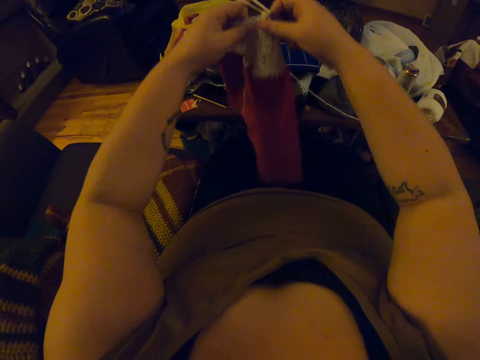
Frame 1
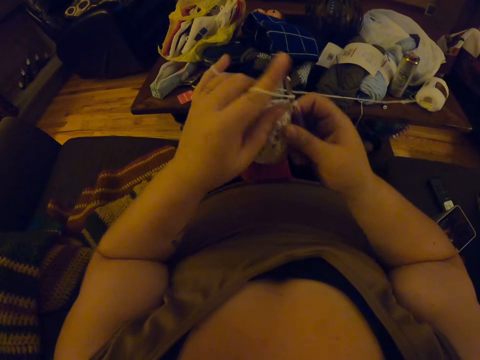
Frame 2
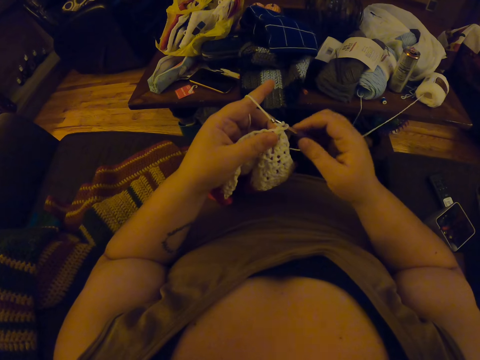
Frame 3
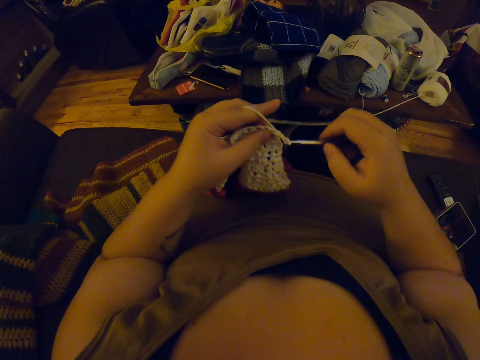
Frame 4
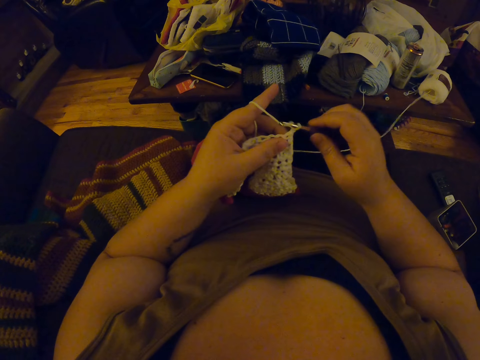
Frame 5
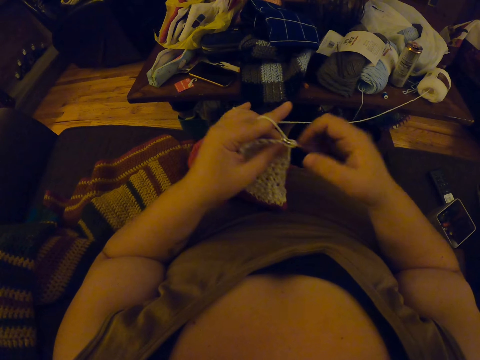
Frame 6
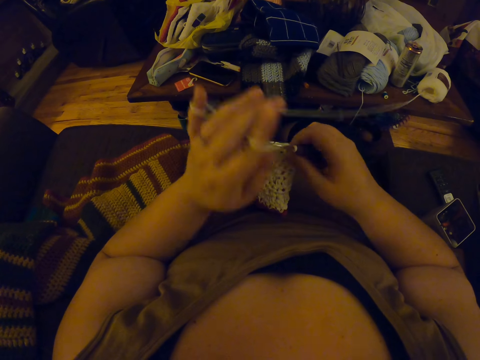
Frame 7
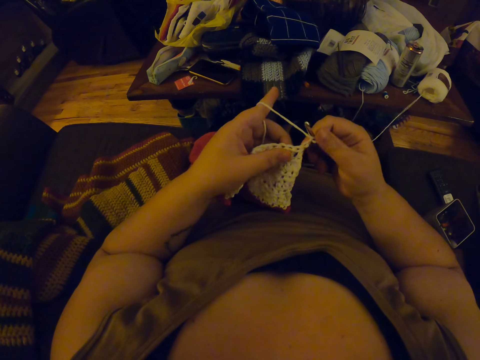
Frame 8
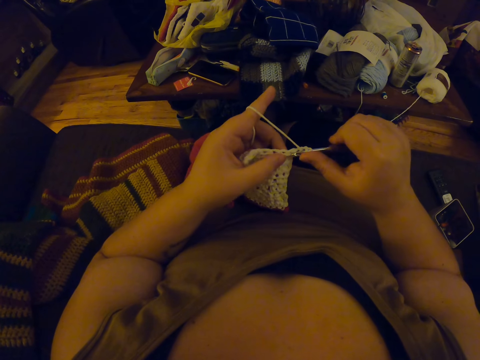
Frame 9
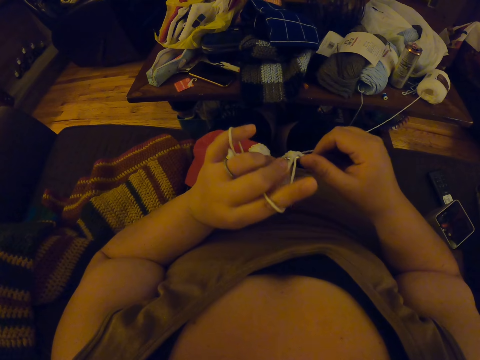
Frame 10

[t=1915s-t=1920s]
The camera wearer crochets with the yarn.

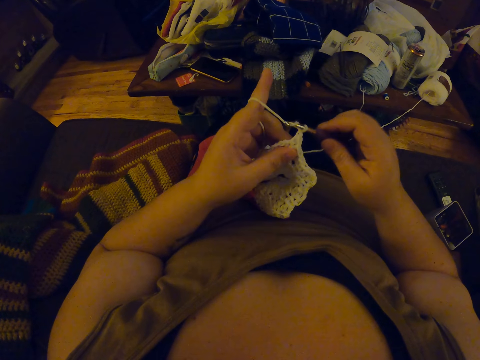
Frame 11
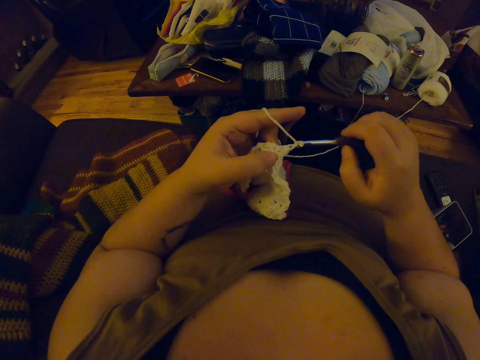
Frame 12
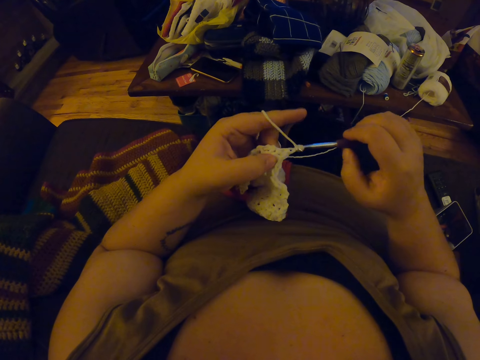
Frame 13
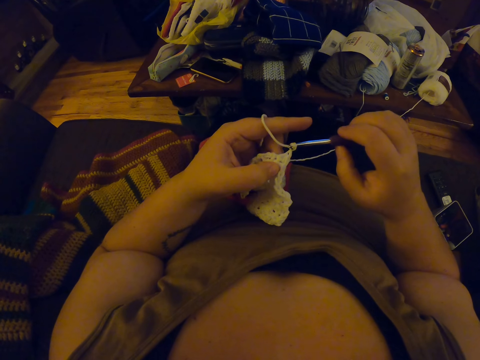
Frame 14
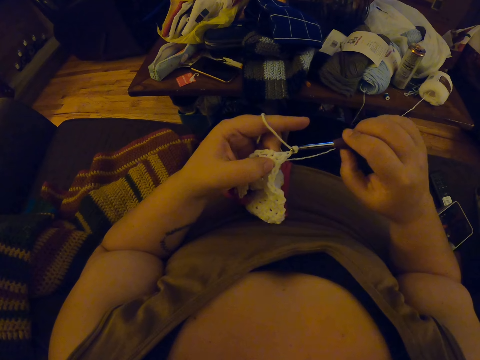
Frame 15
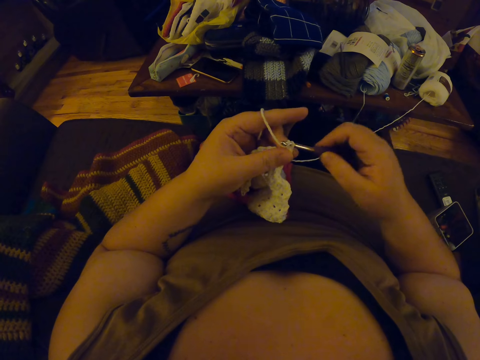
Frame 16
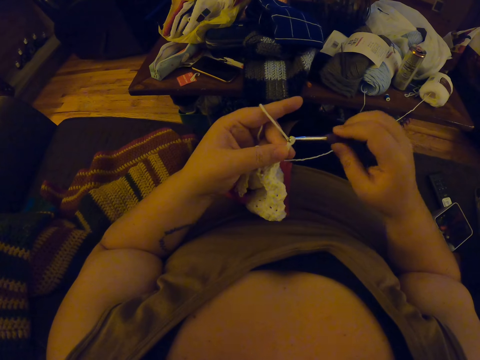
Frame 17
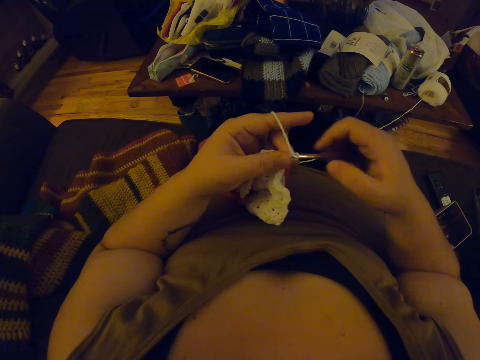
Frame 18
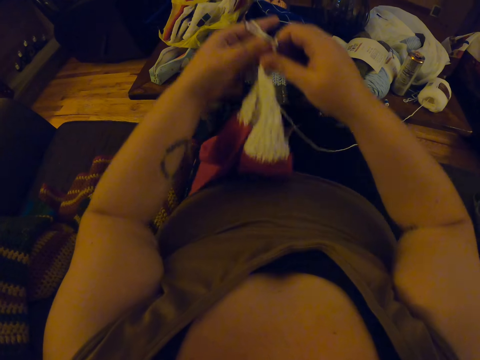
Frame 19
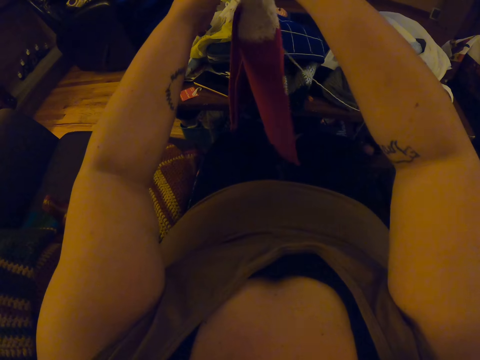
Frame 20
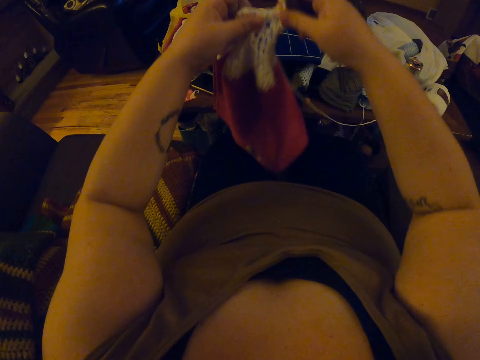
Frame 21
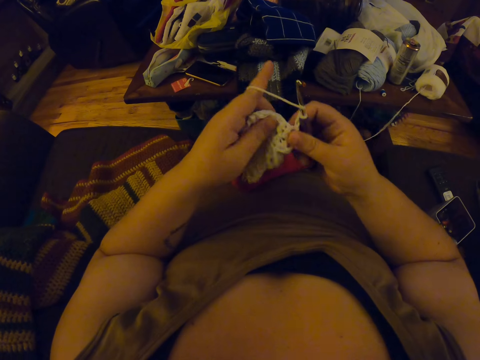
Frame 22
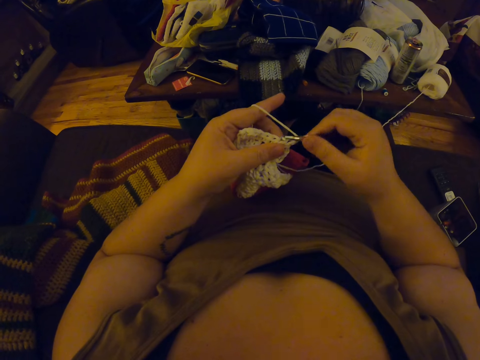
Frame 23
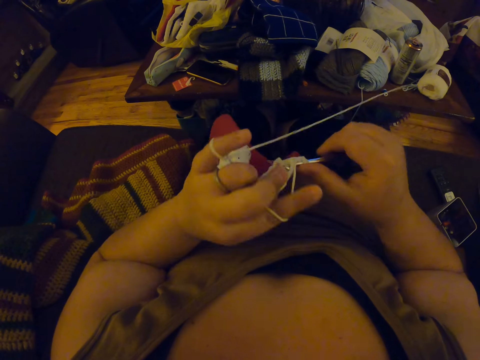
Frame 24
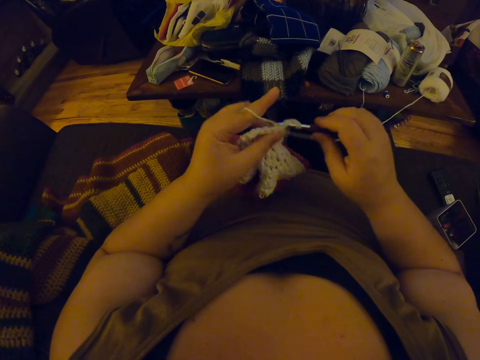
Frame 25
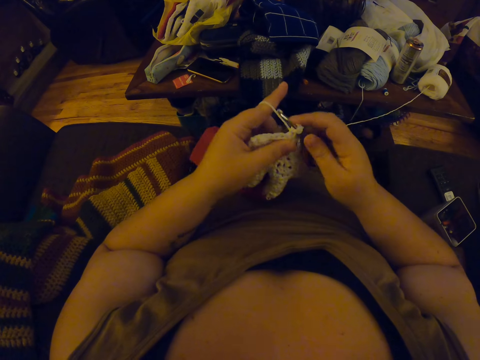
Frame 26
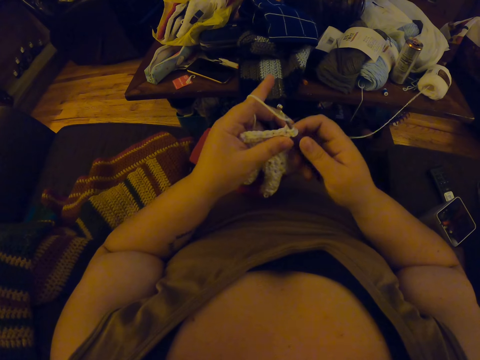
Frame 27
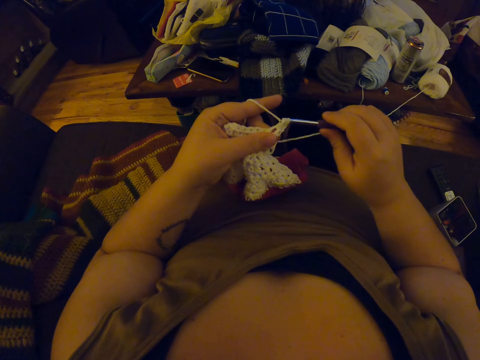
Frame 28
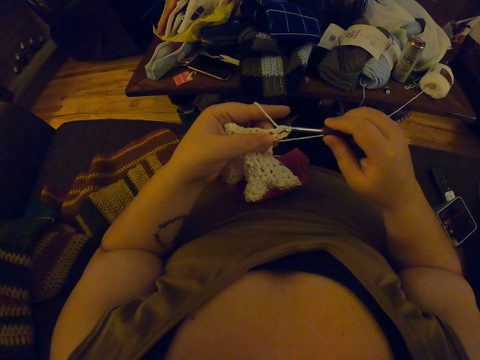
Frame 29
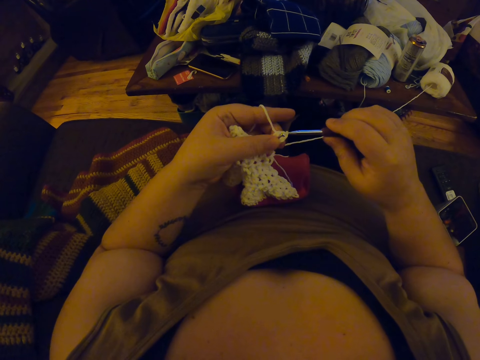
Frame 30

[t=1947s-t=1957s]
The camera wearer adjusts the crochet in her hands. She crochets with the yarn.

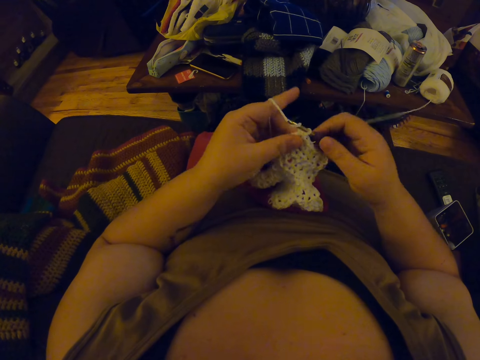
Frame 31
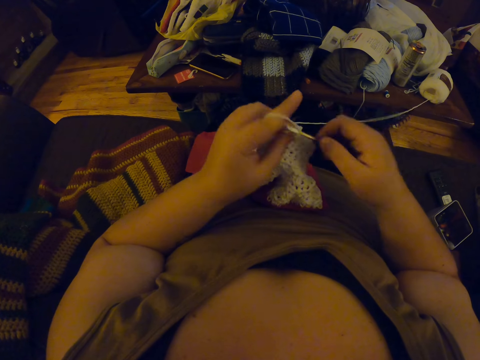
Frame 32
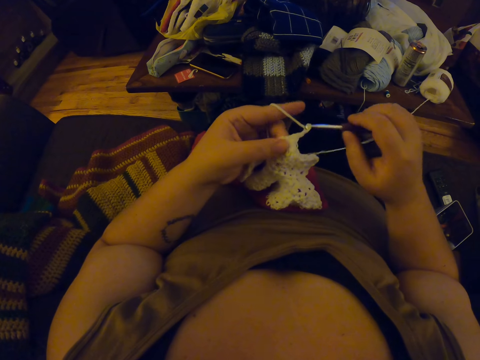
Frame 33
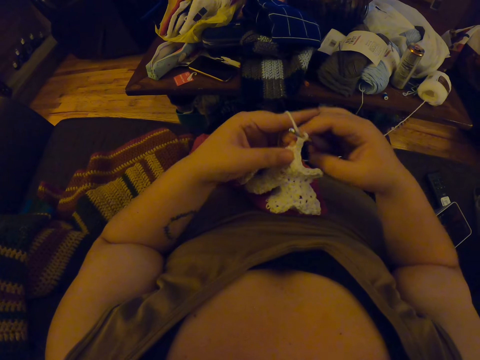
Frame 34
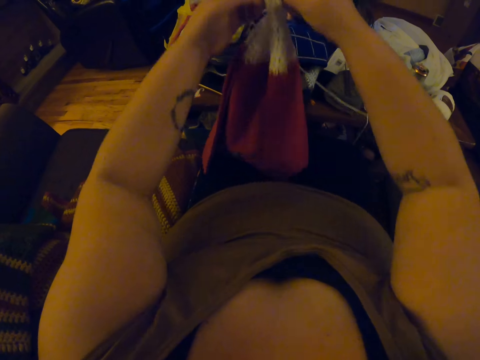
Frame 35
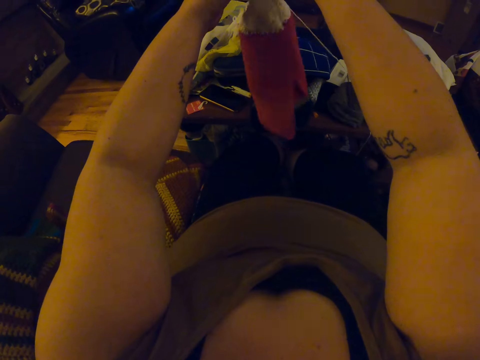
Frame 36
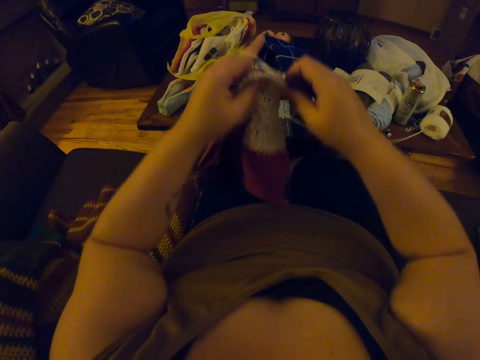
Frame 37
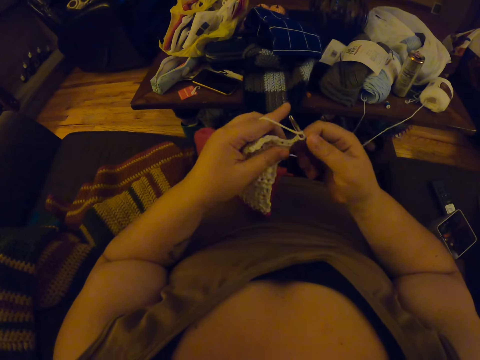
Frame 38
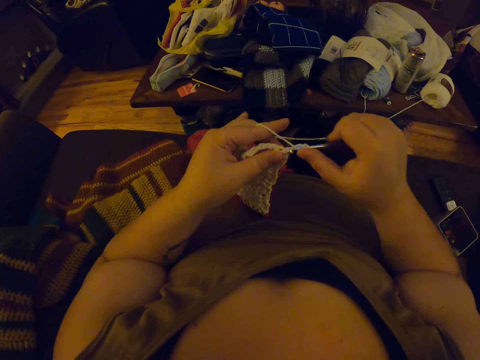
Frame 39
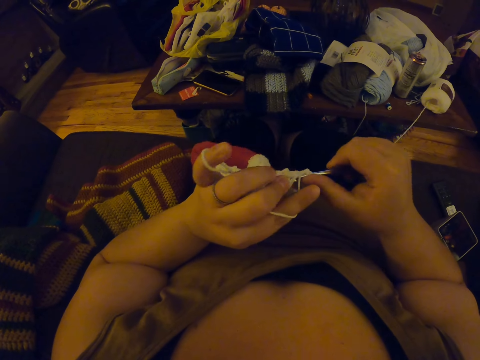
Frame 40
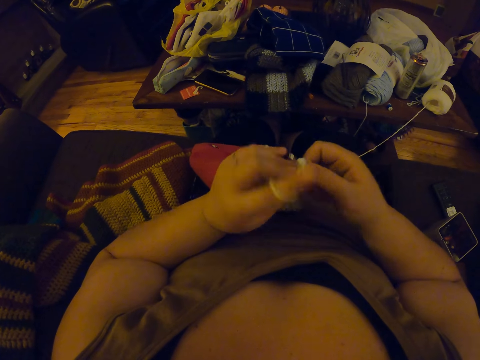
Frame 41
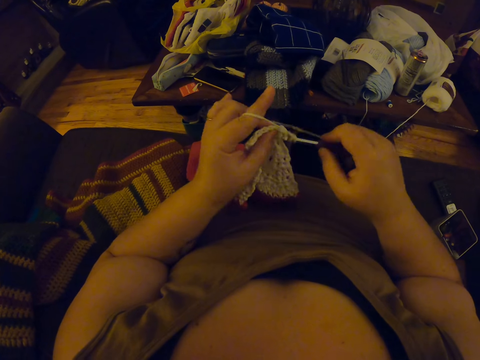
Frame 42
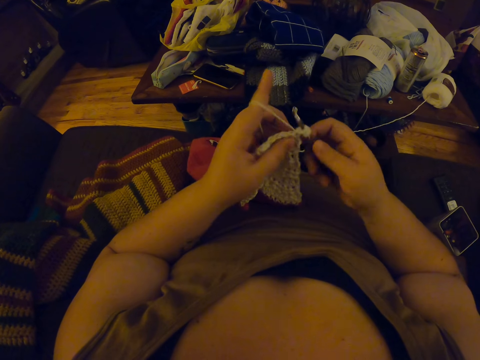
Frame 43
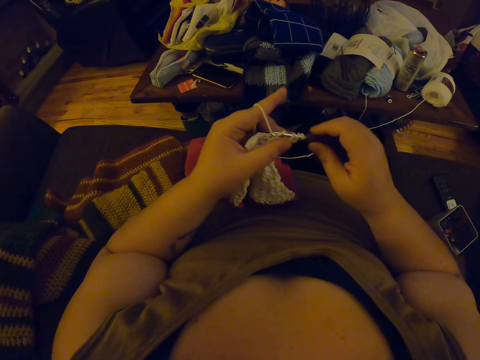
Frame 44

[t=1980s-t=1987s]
The camera wearer adjusts the crochet in her hands.

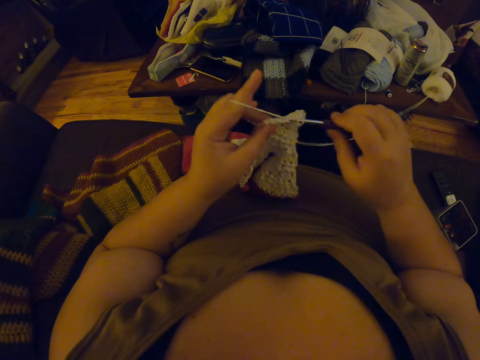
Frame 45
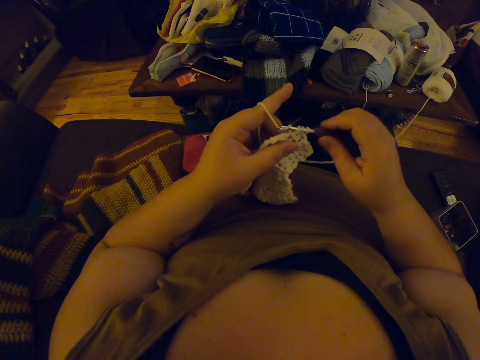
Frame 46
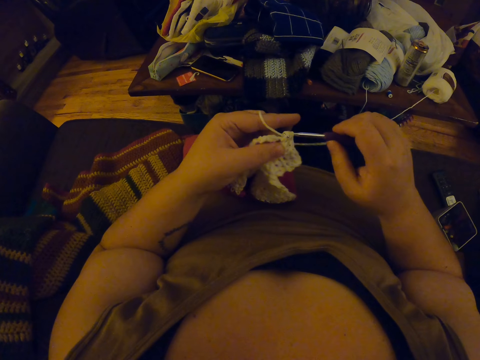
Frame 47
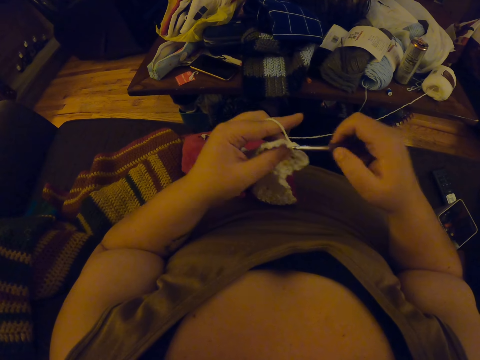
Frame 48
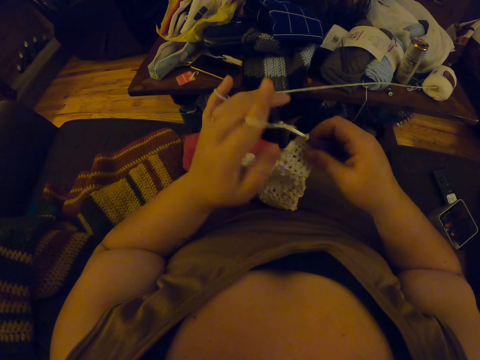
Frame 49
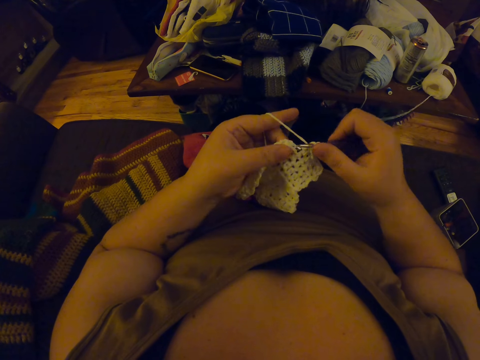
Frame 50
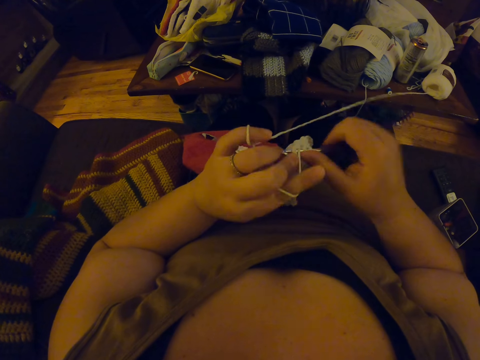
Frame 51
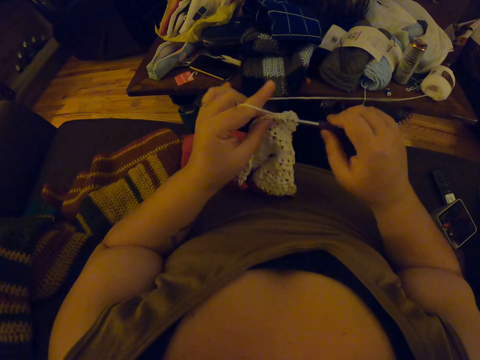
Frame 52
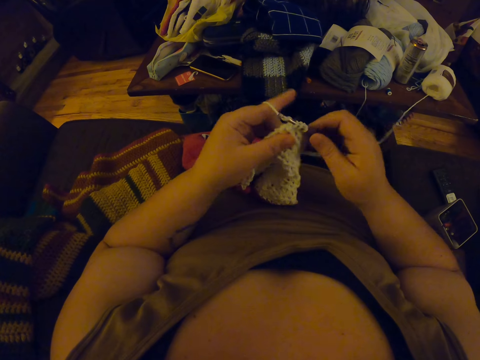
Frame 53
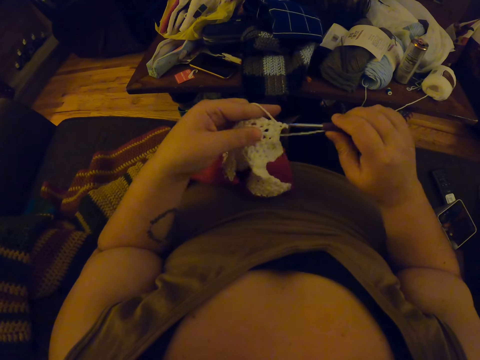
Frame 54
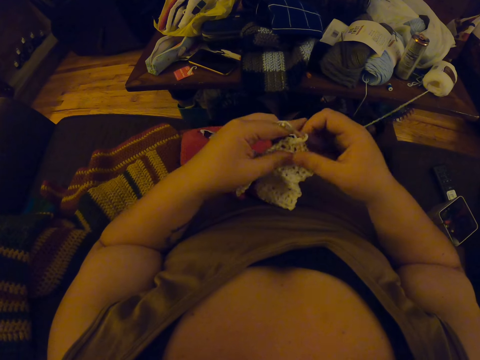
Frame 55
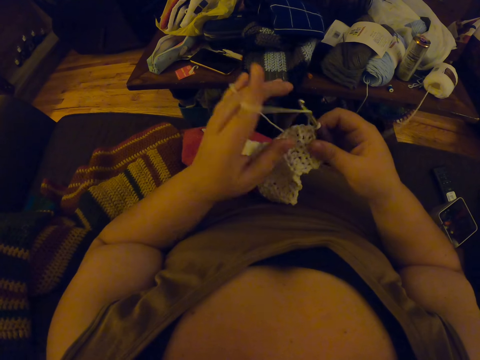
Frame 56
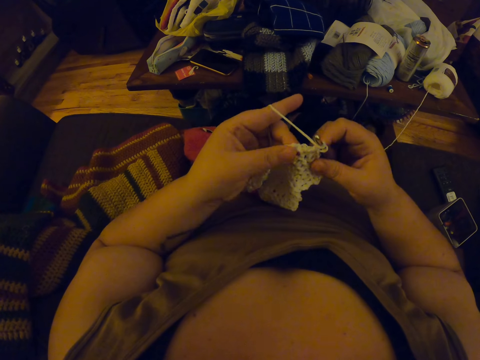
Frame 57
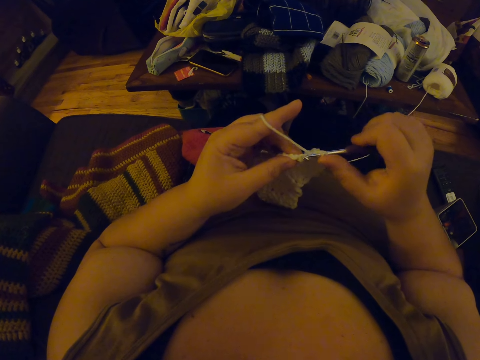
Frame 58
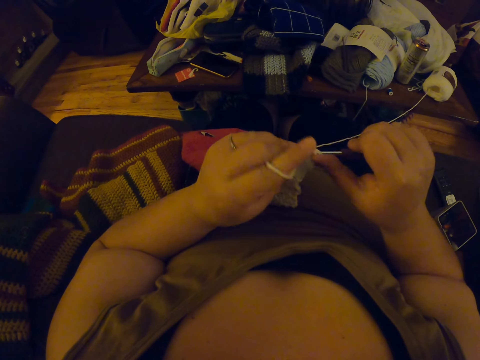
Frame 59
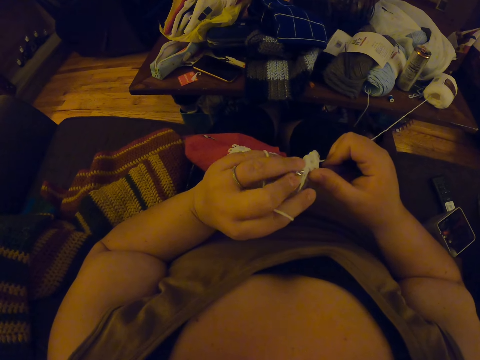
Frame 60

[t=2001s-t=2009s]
The camera wearer crochets with the yarn.
